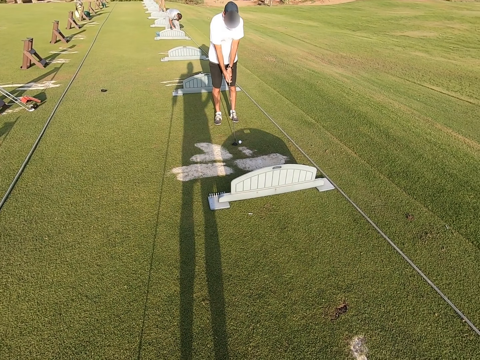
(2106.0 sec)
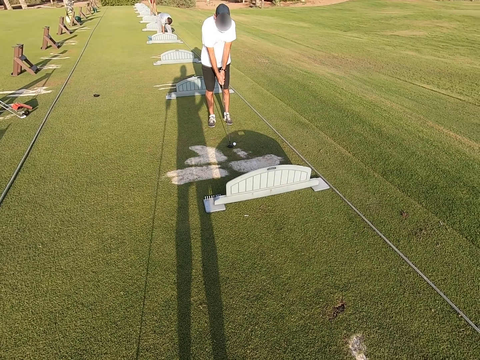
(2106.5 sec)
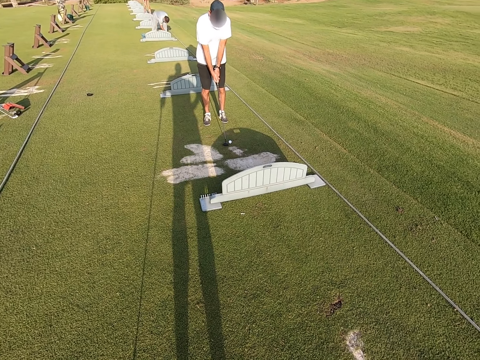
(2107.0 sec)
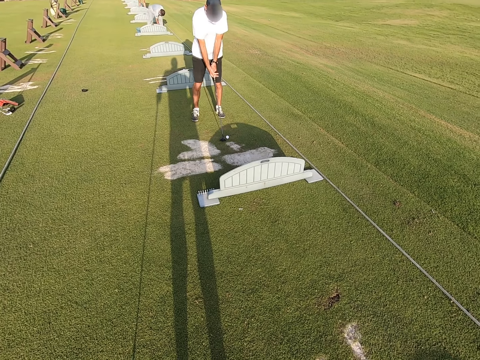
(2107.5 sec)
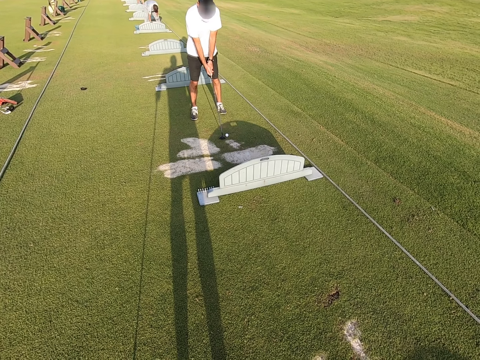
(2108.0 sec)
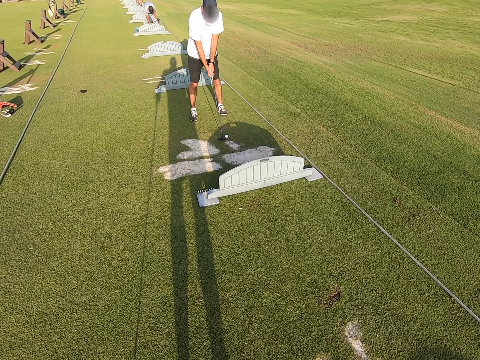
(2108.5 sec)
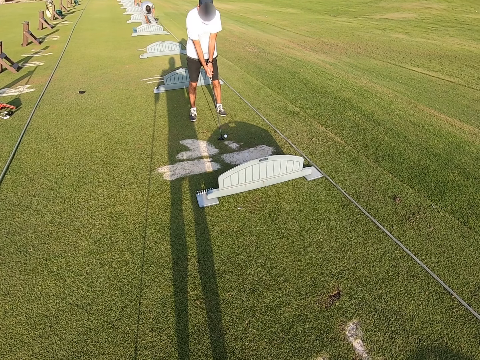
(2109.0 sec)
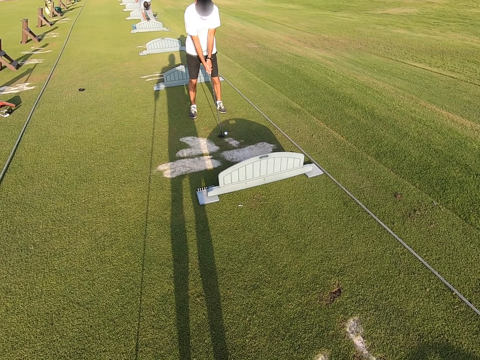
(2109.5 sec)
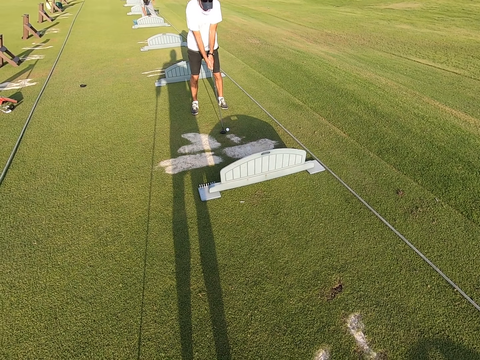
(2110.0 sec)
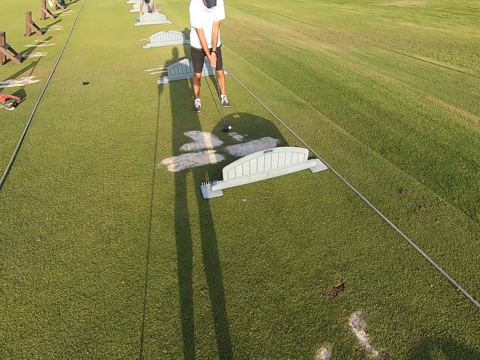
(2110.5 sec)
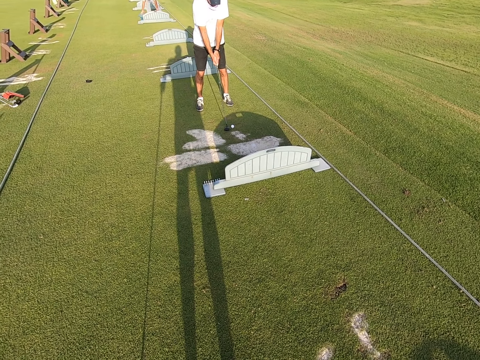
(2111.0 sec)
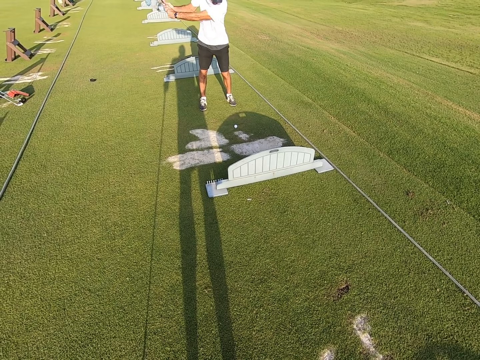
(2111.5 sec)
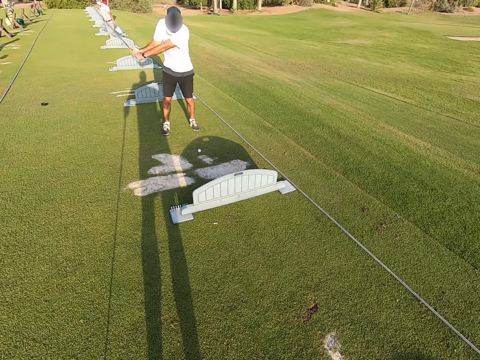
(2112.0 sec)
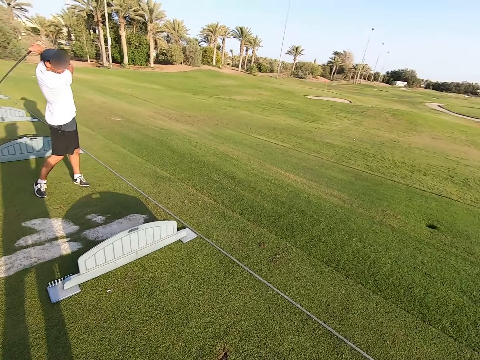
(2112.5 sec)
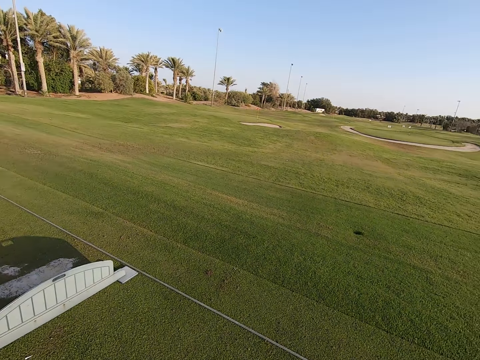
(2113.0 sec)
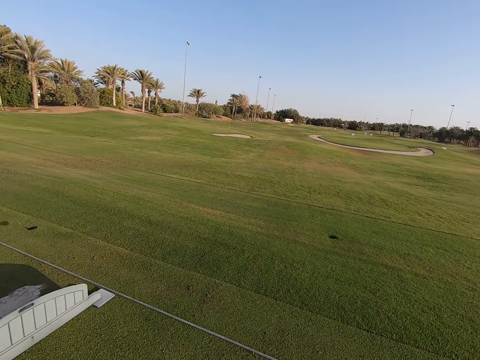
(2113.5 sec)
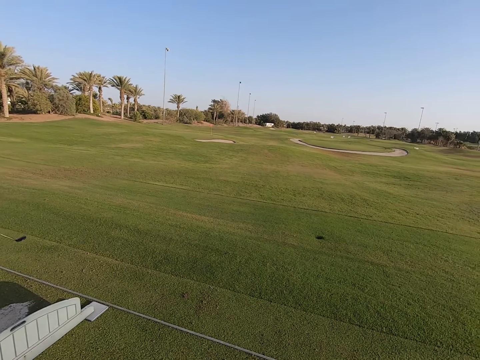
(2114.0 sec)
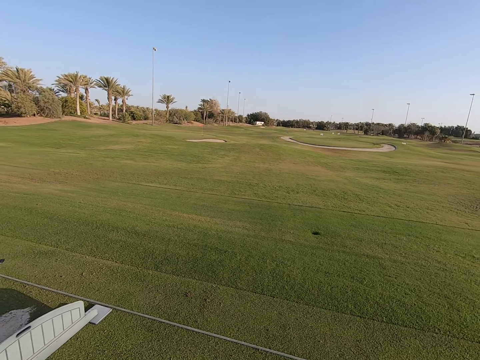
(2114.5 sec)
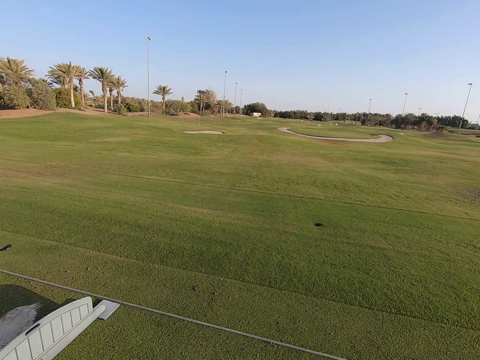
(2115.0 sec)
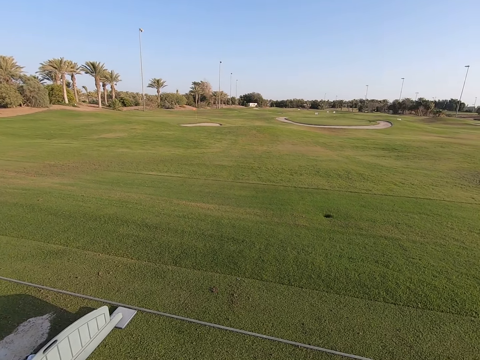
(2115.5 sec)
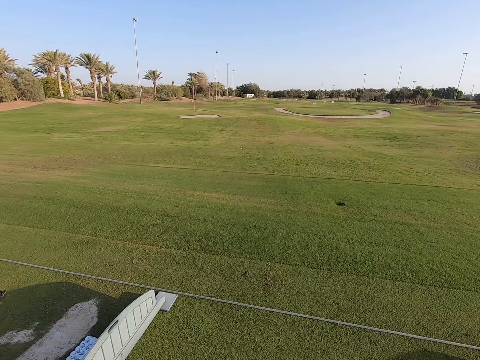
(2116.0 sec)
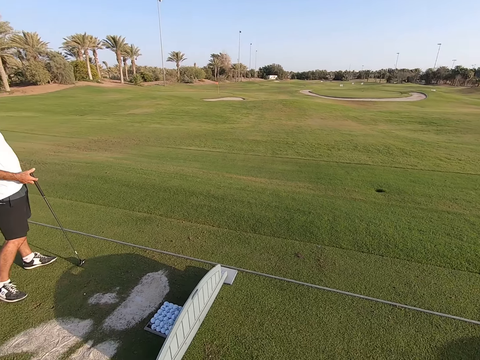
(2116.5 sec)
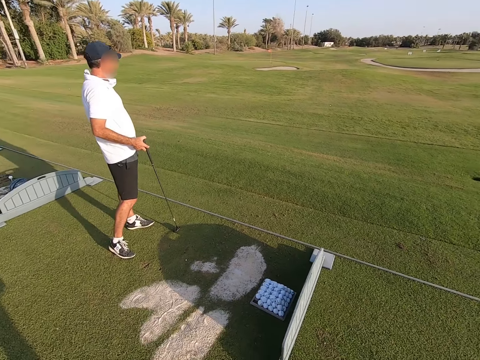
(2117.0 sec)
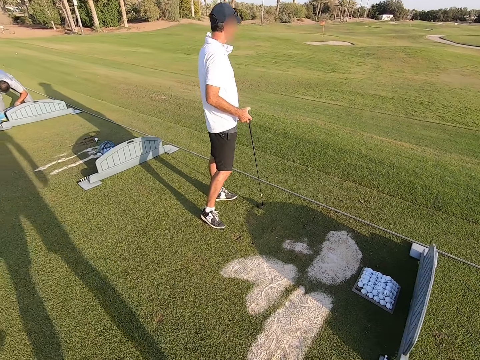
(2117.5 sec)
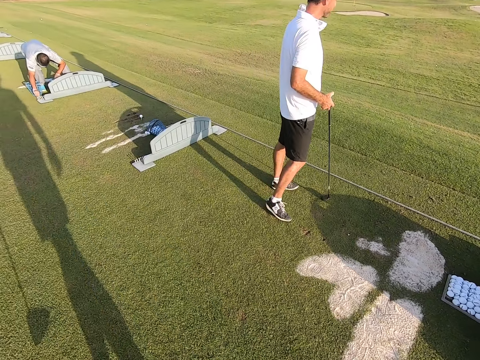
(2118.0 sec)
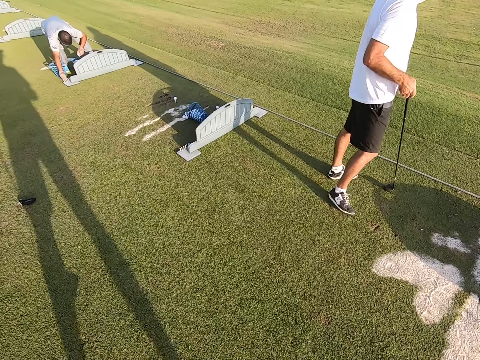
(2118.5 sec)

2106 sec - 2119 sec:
A person collects the golf ball on the ground. Another person plays the game. The camera wearer walks around.

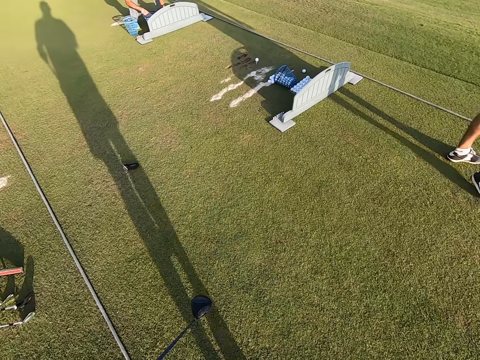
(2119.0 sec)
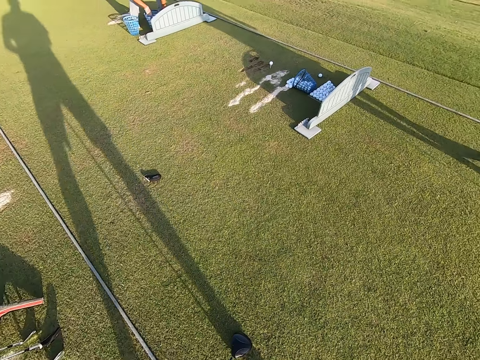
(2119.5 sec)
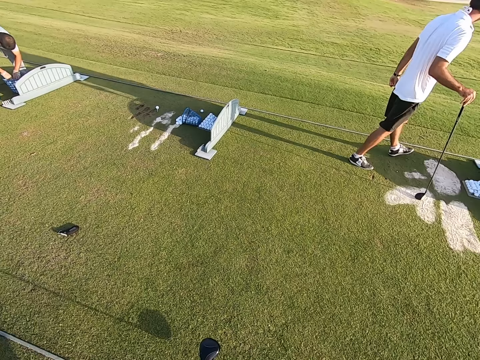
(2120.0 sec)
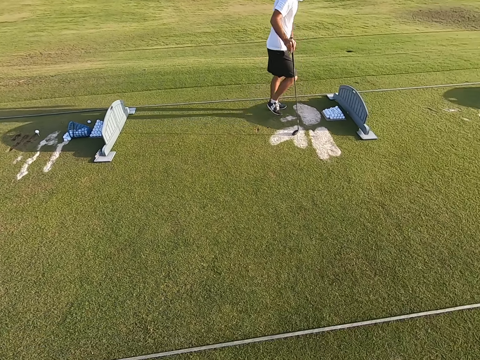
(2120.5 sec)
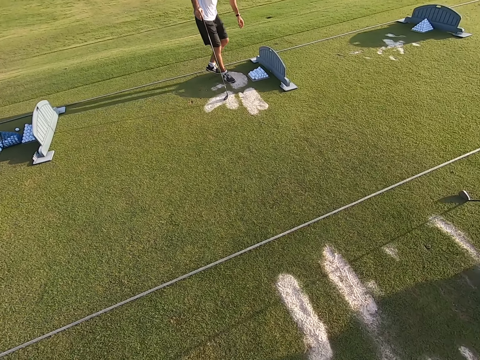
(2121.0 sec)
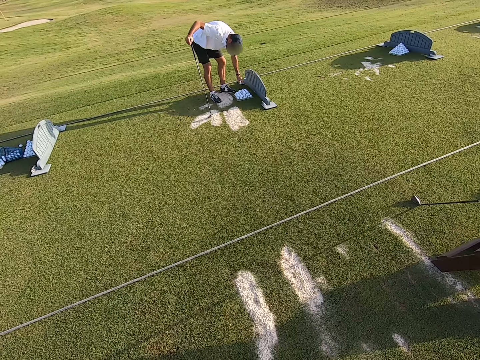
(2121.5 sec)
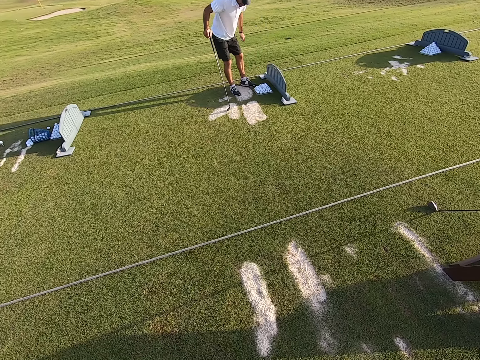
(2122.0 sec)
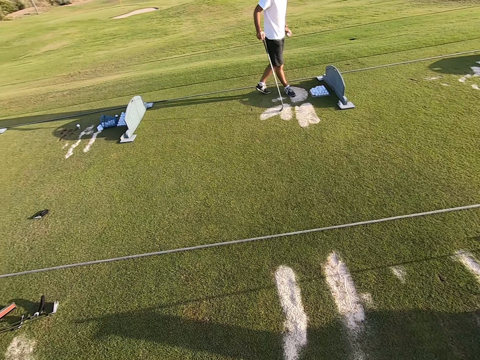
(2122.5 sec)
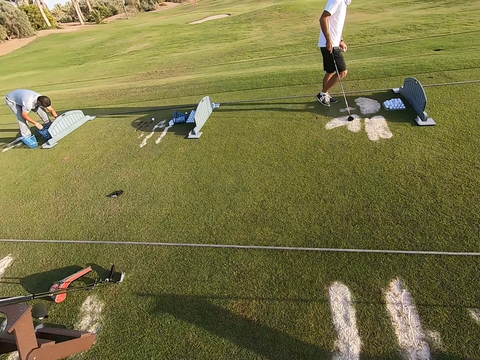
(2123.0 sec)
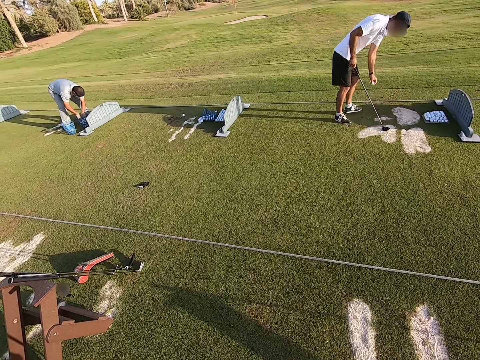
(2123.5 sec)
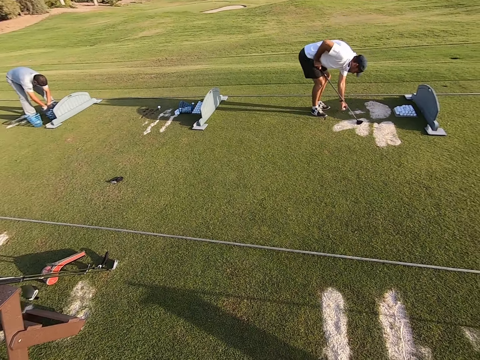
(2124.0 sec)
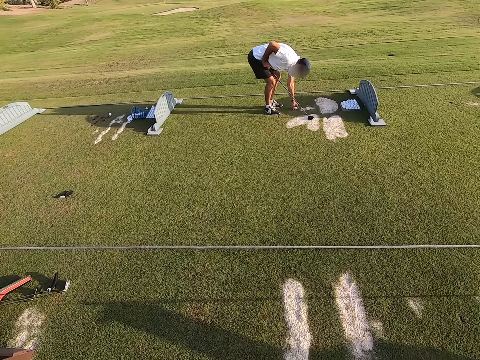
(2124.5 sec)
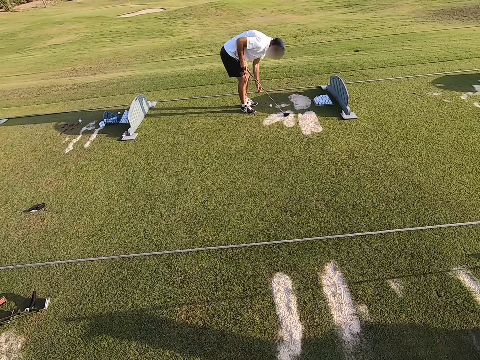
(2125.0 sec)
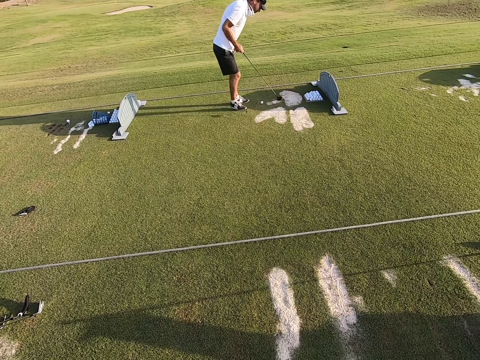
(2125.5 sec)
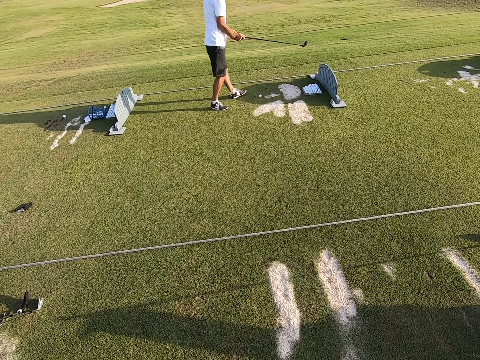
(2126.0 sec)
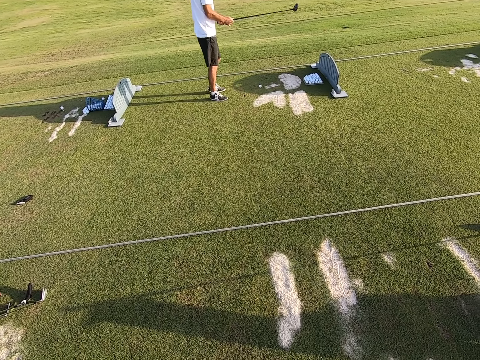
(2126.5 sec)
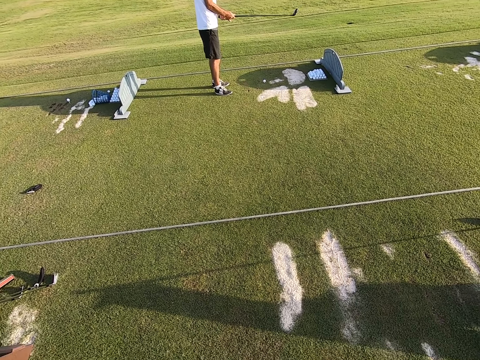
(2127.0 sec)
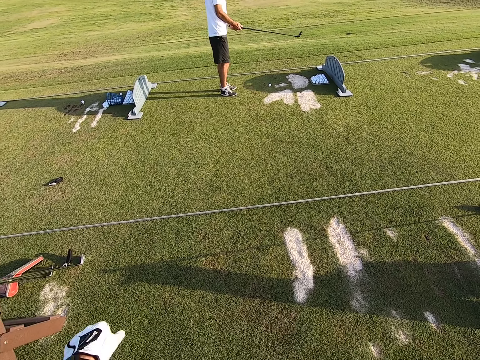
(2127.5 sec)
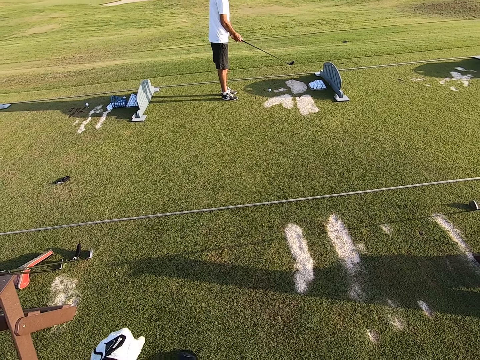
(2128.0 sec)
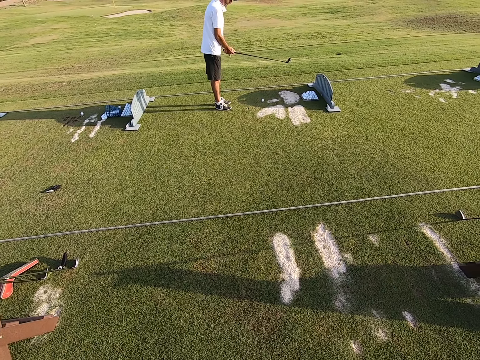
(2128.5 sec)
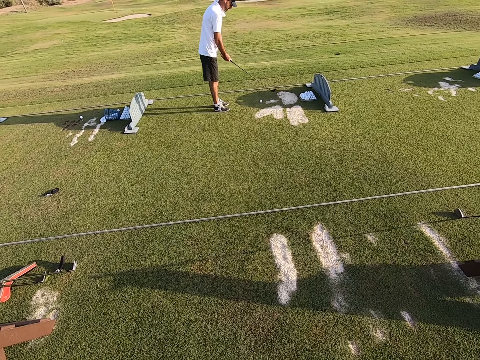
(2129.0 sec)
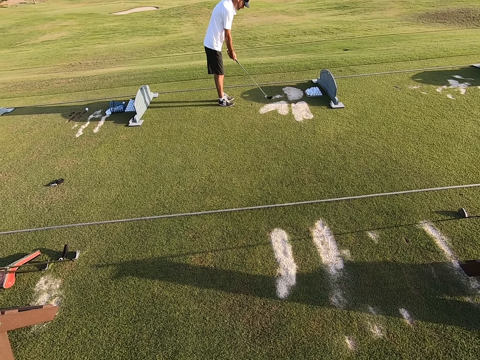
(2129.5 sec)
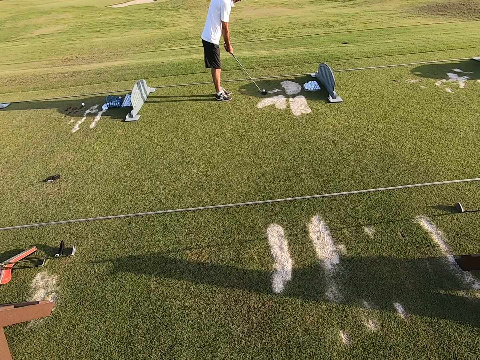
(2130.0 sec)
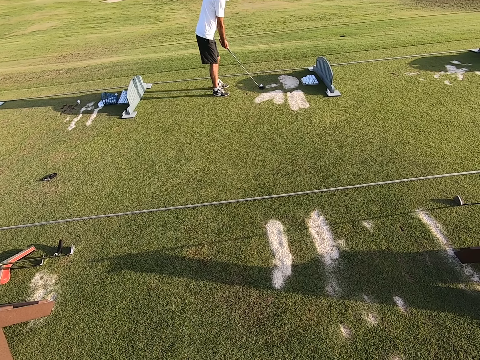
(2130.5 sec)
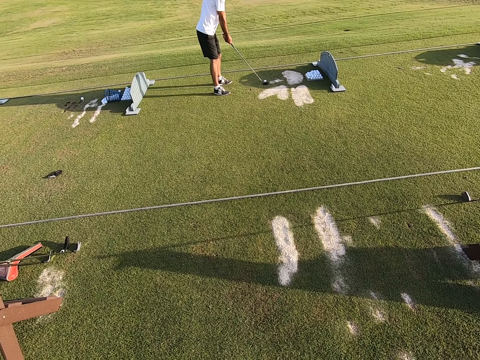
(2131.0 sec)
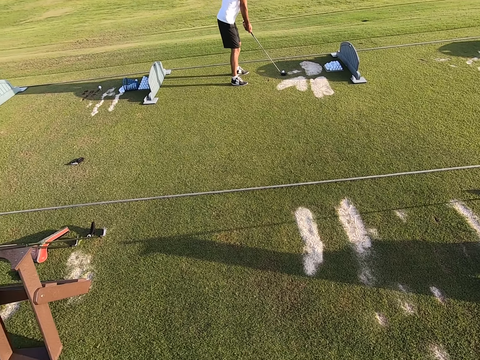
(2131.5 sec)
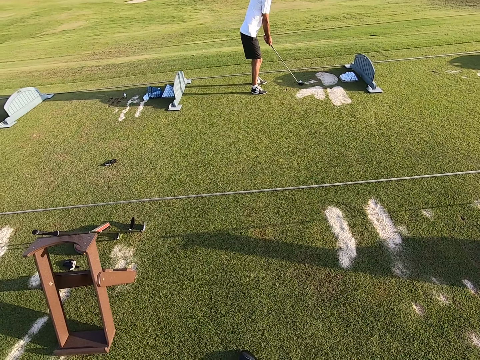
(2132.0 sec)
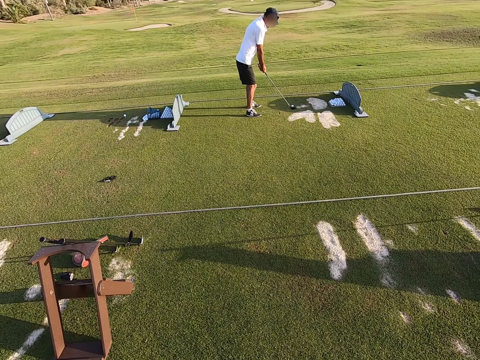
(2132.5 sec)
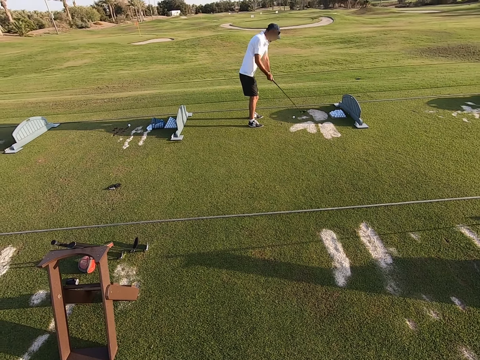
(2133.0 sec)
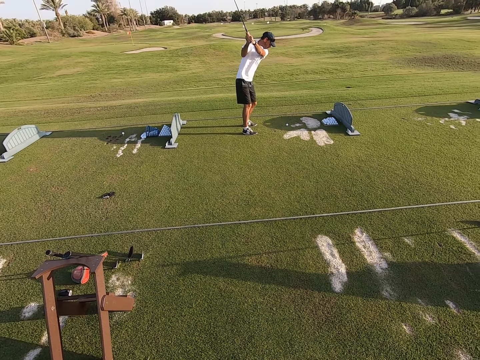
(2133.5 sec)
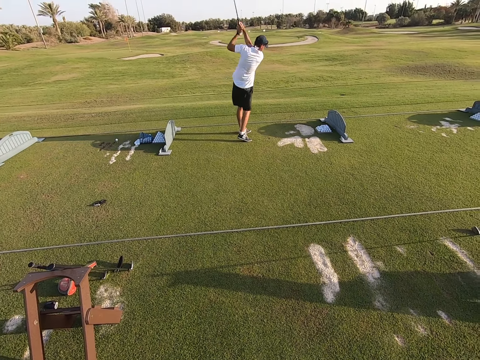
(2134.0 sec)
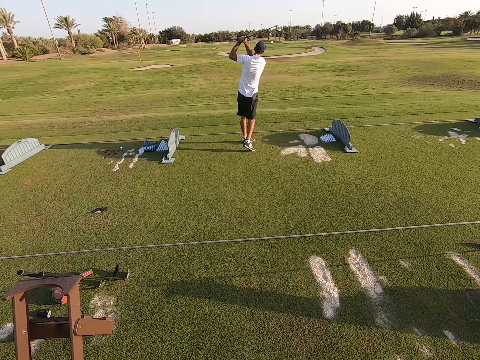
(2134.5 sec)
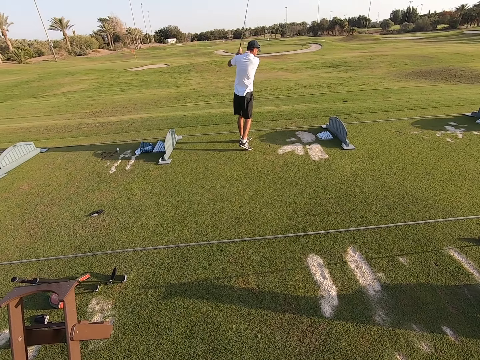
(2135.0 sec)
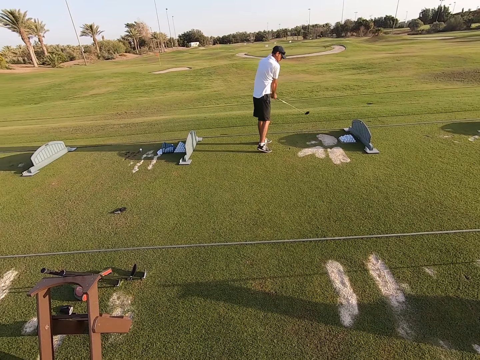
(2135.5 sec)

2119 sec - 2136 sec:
The camera wearer stares around. A person walks around, picks the golf ball on the ground and moves the legs. Another person collects the golf ball on the ground. The first person puts the golf ball on the ground. The first person moves the legs. The first person plays the game.
